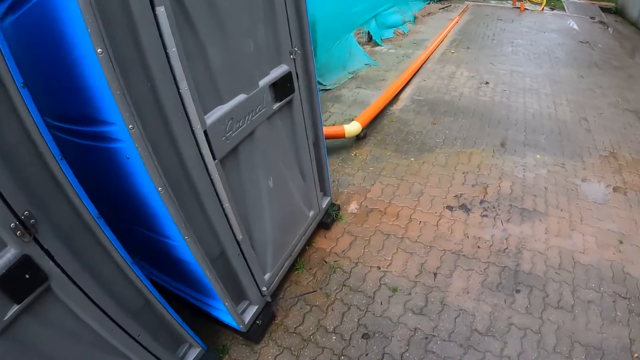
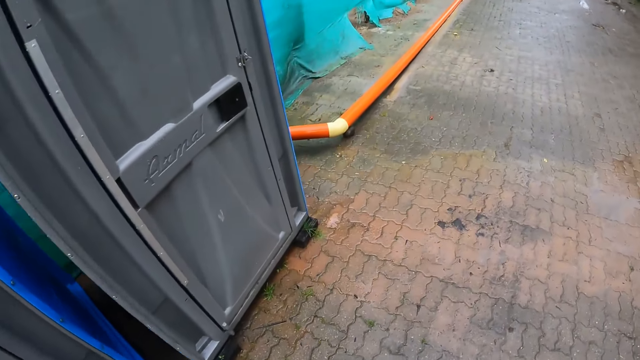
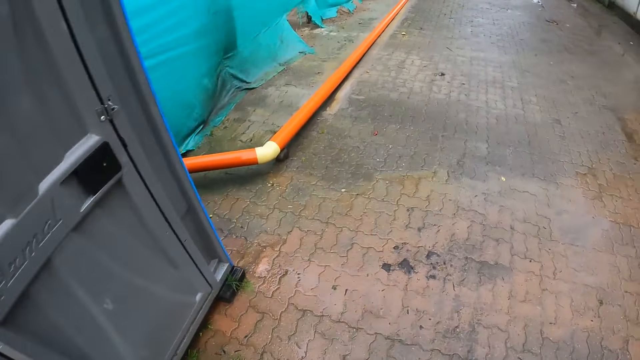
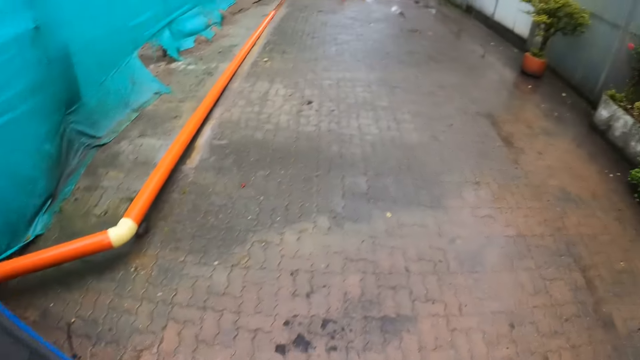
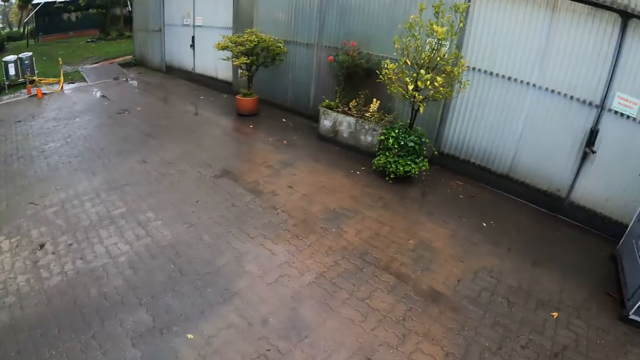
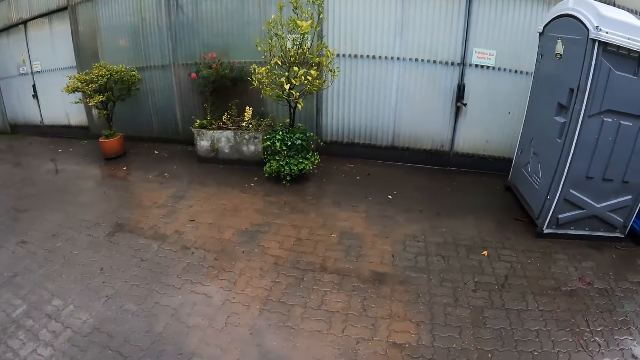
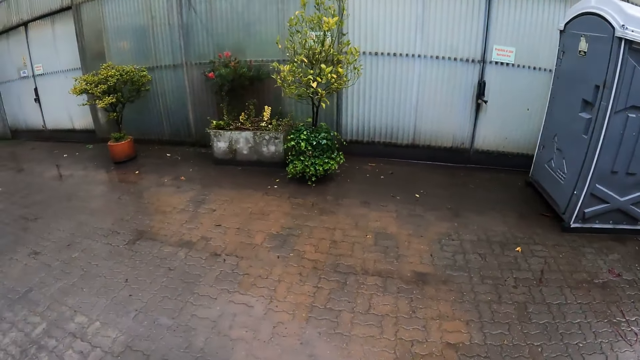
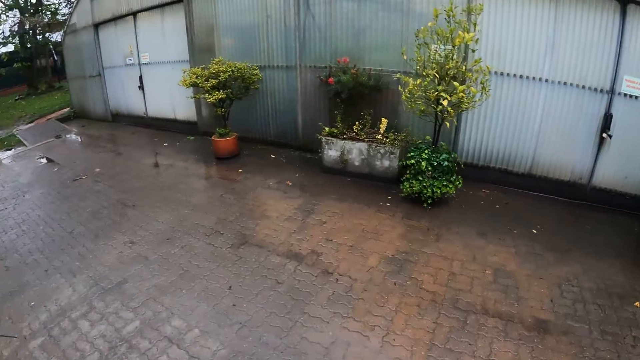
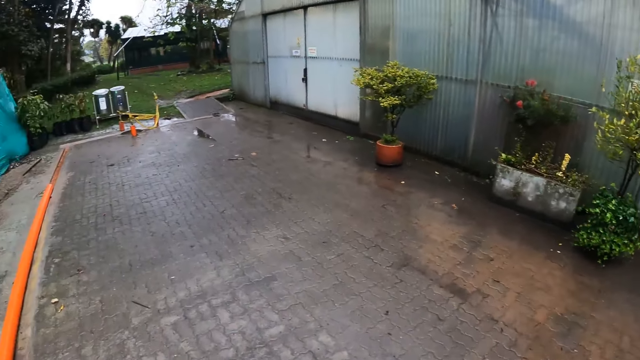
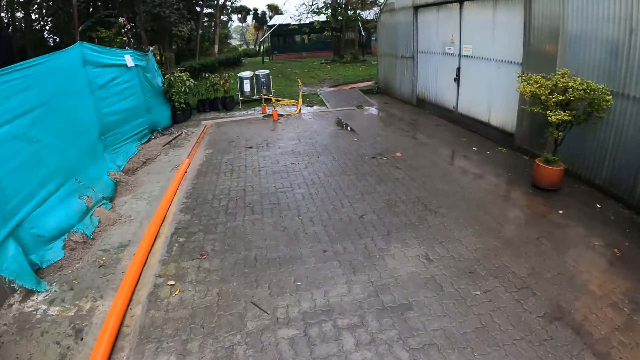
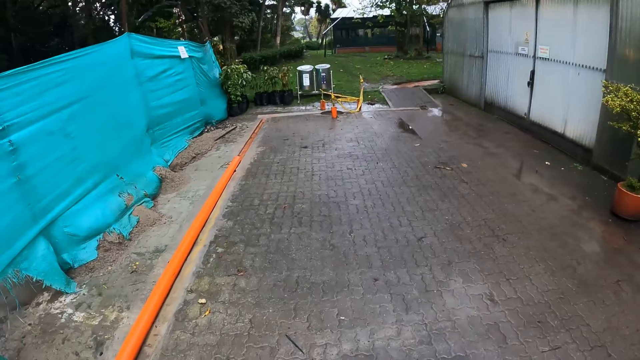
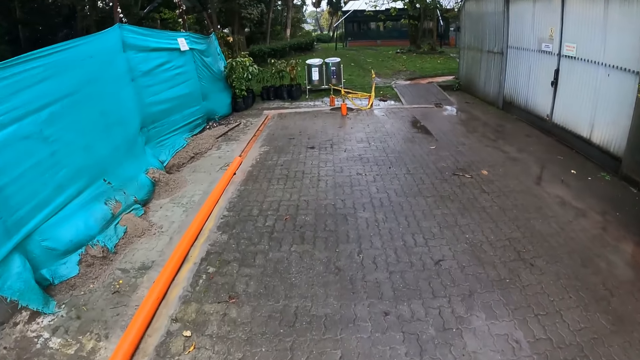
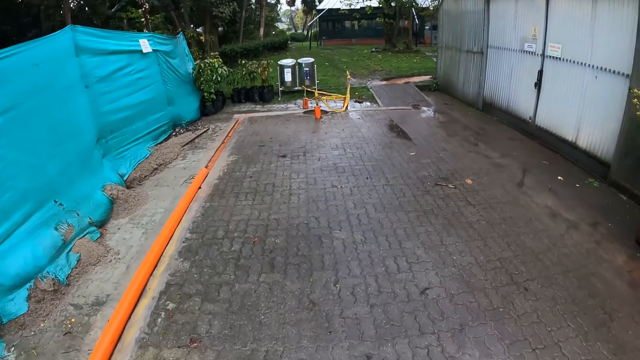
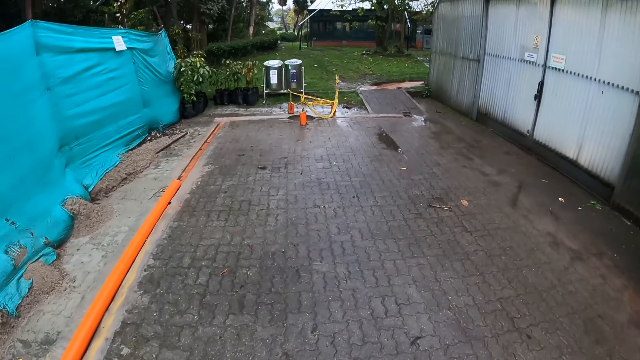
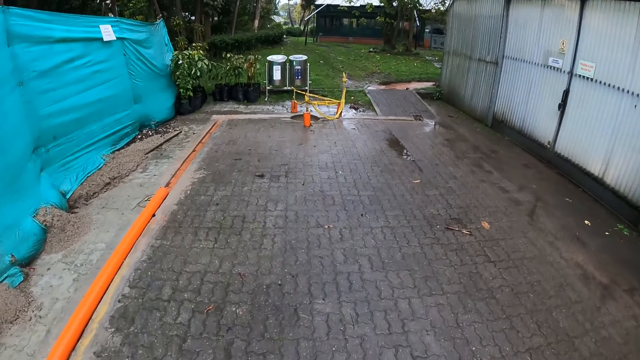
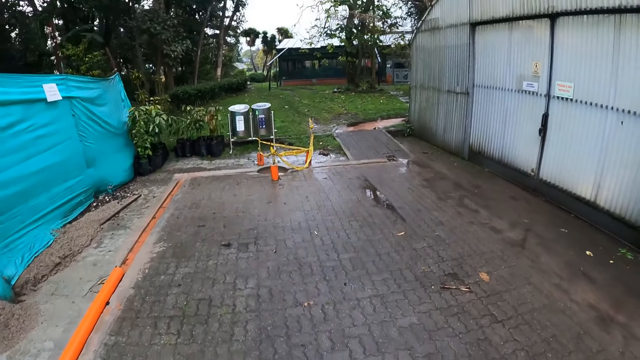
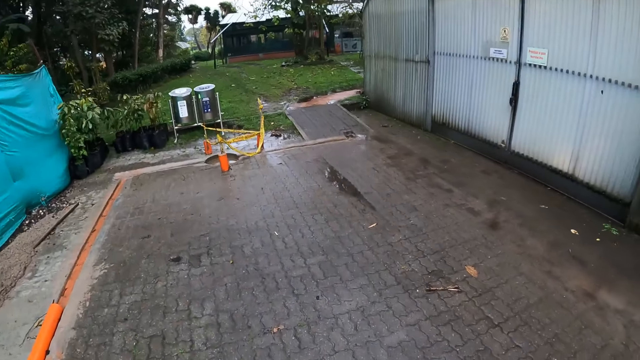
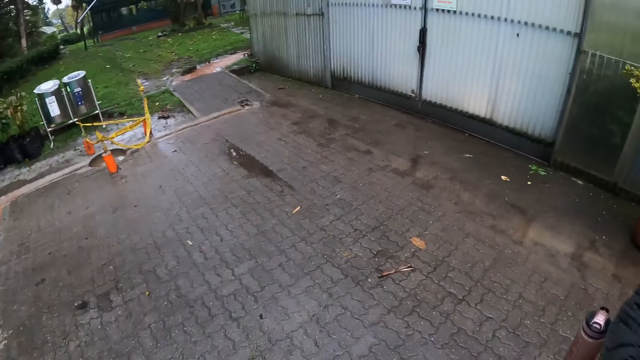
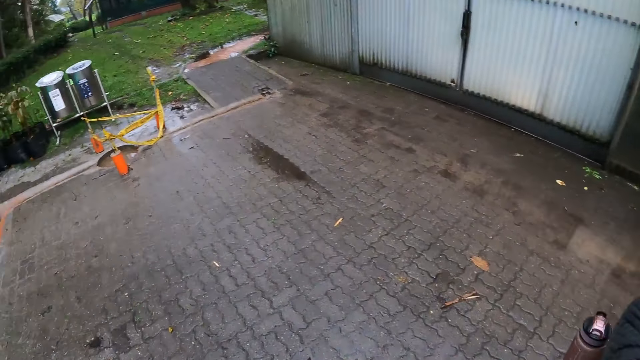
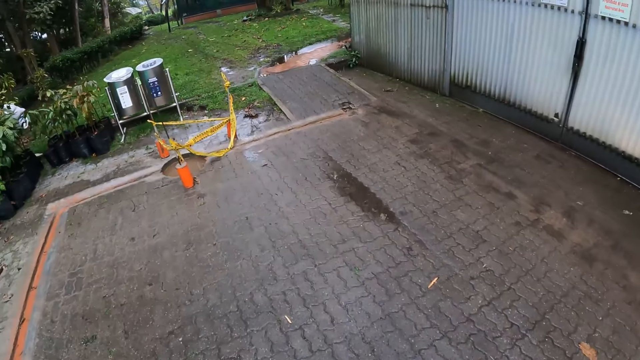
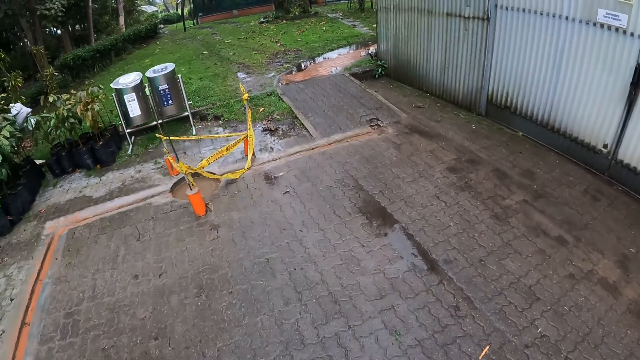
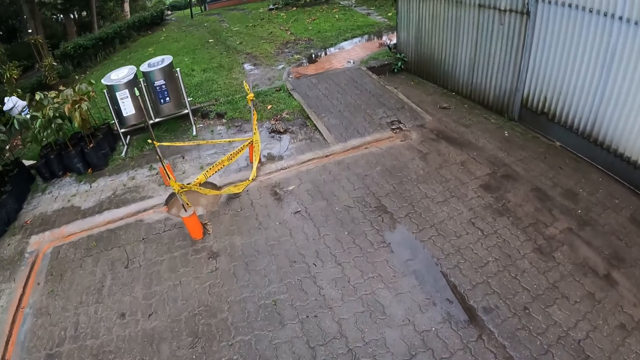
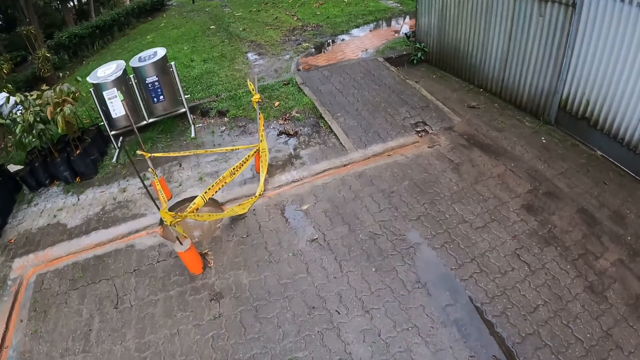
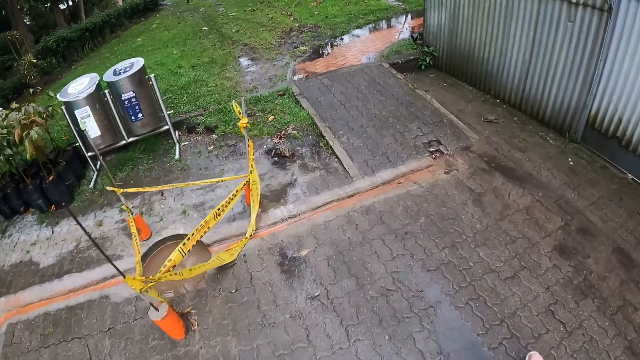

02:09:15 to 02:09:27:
The camera wearer turns right. They turn forward. They walk forward.

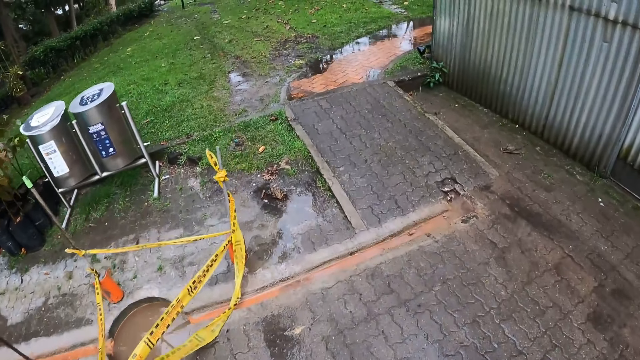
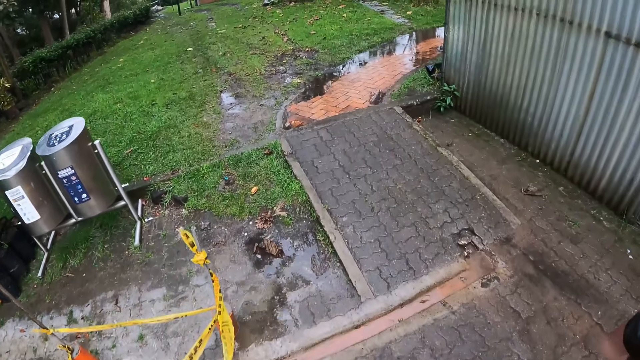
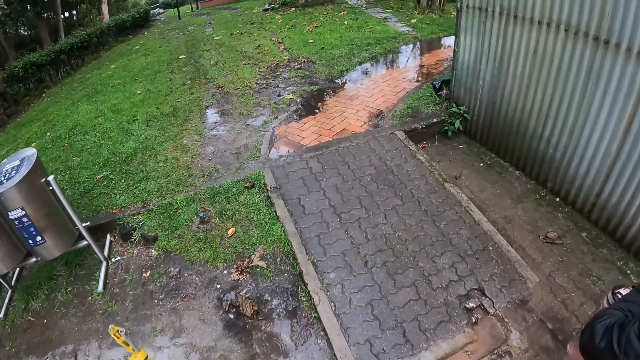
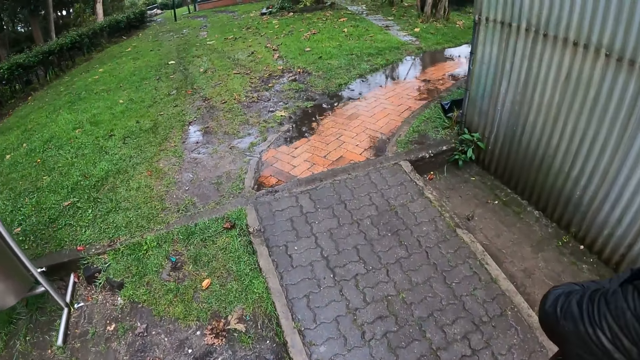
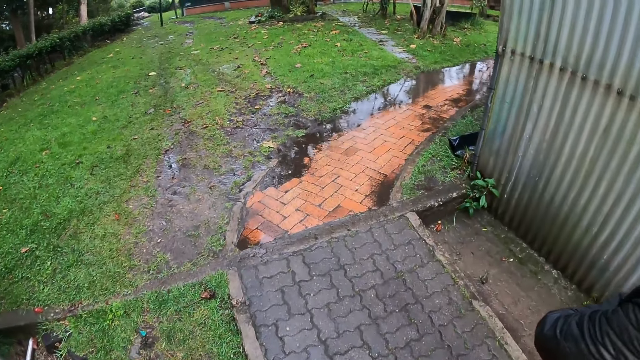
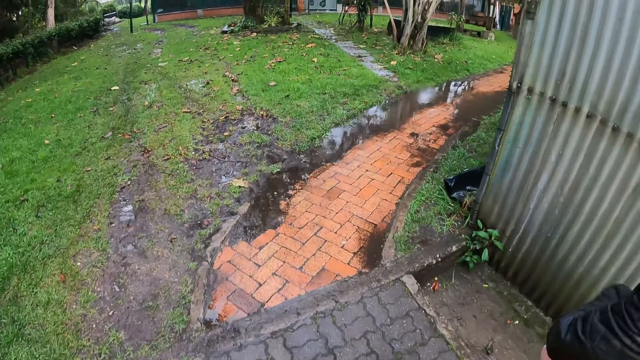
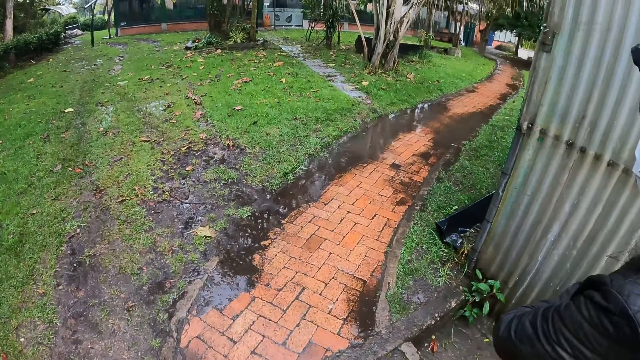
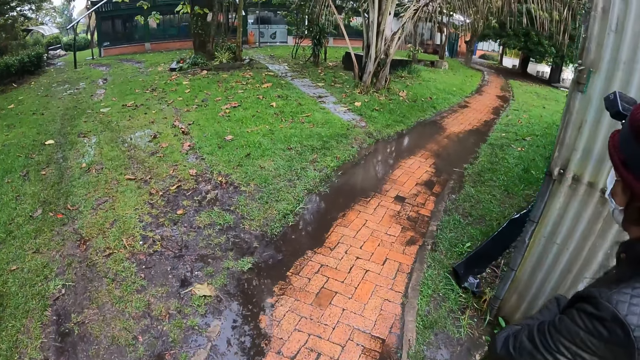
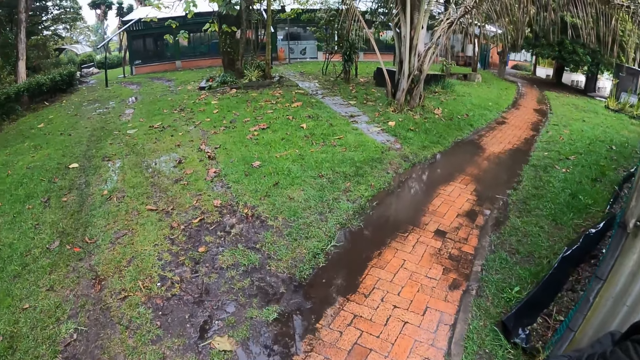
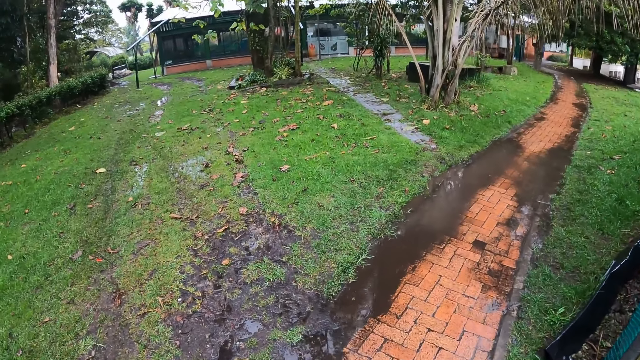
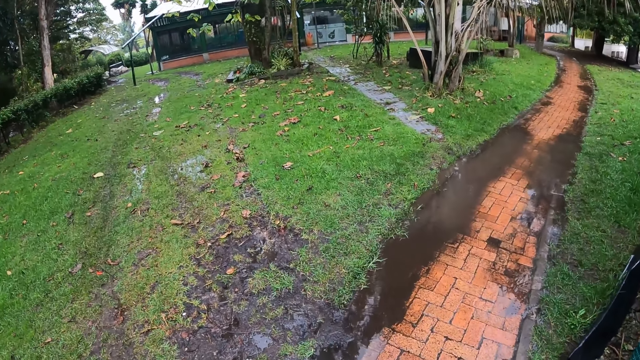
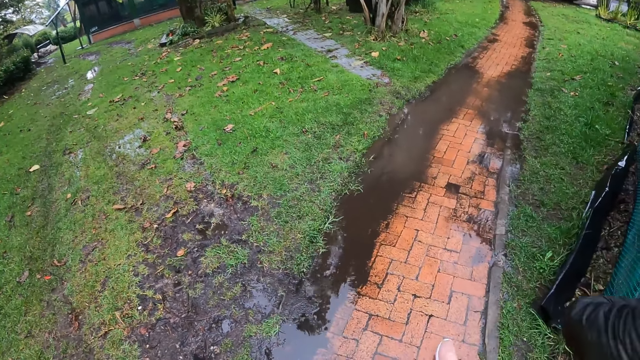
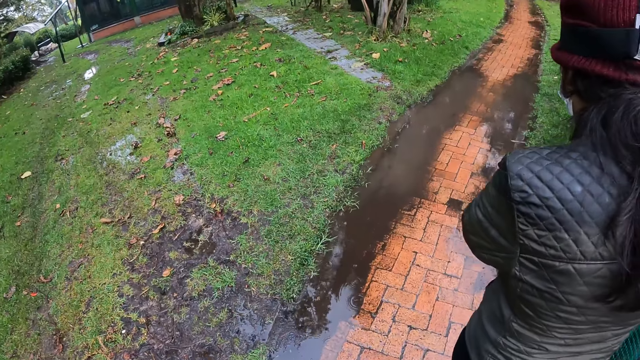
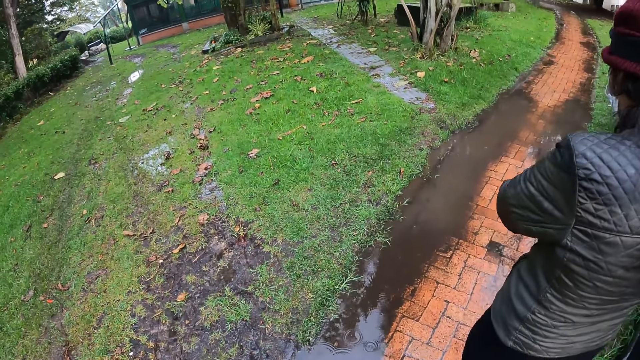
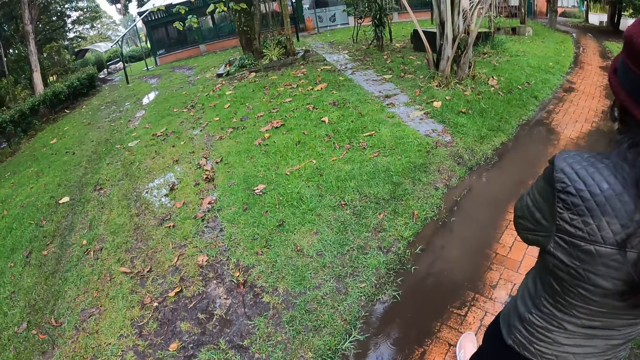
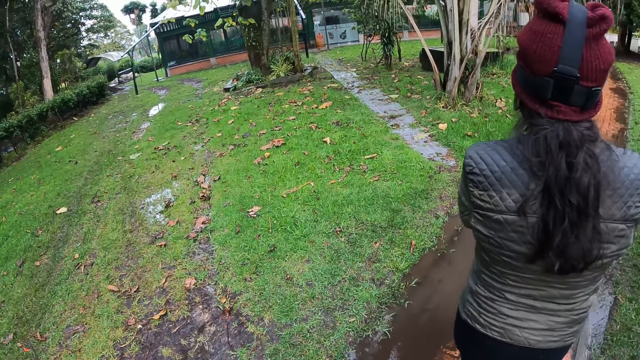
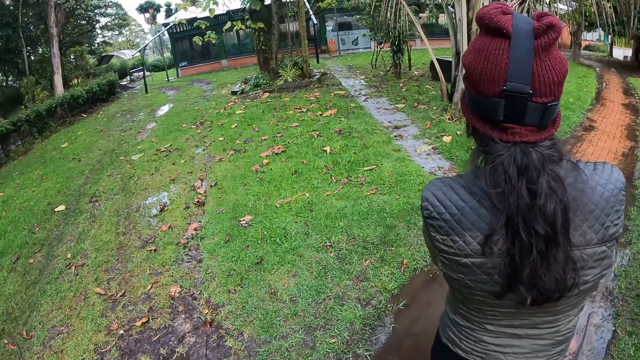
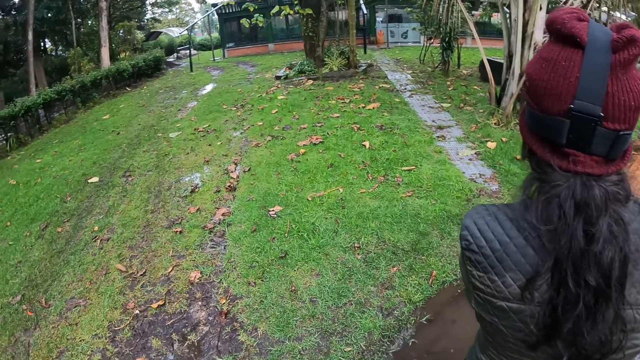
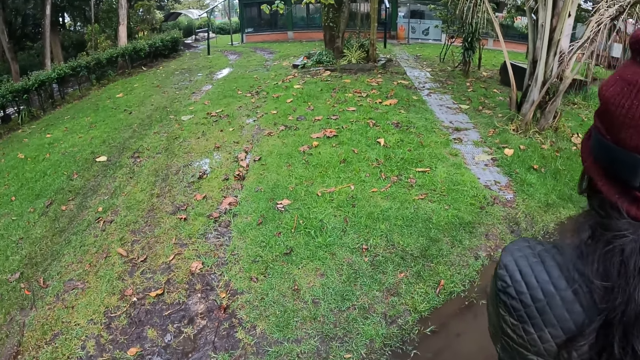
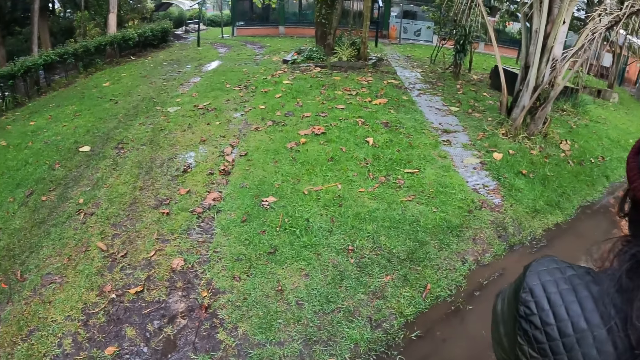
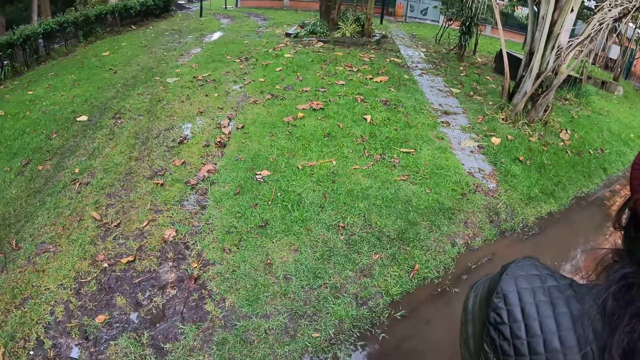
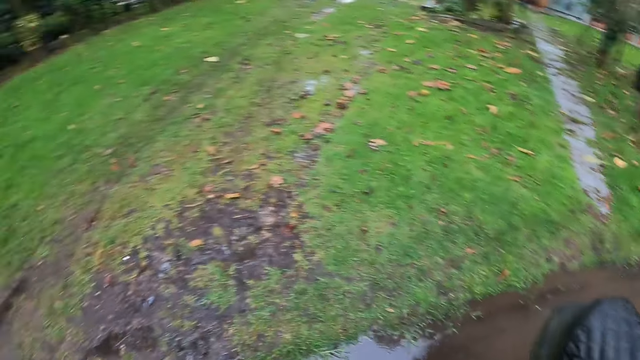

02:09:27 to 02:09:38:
The camera wearer turns right.
